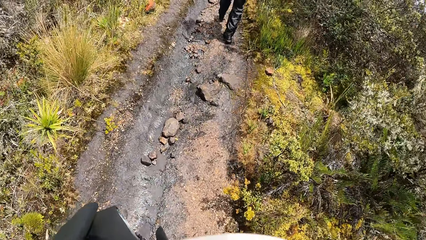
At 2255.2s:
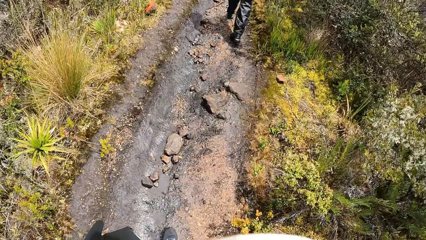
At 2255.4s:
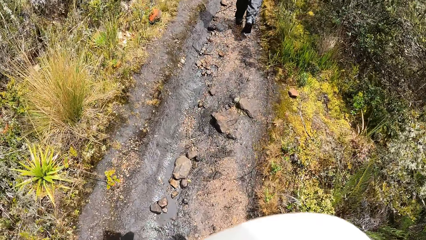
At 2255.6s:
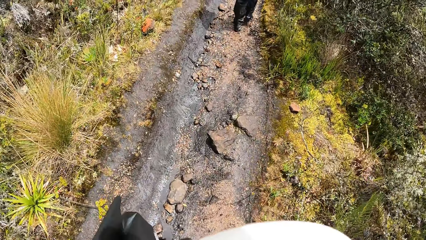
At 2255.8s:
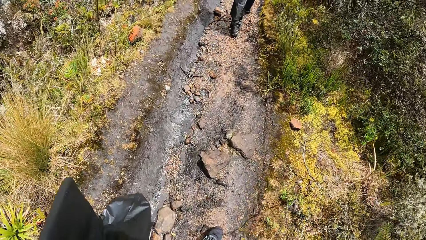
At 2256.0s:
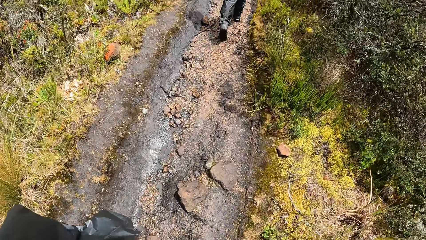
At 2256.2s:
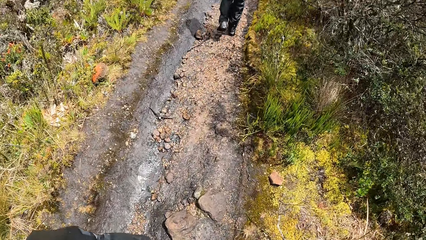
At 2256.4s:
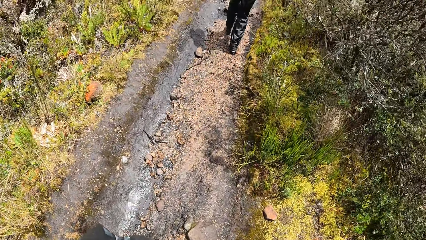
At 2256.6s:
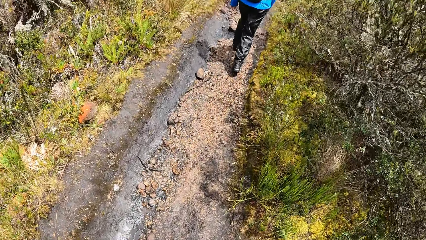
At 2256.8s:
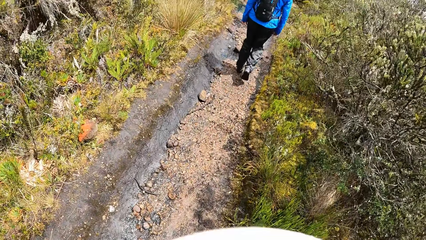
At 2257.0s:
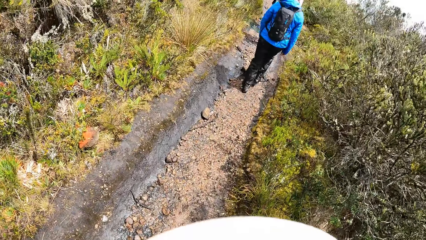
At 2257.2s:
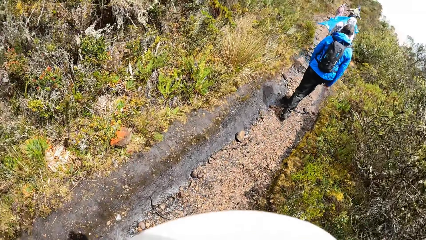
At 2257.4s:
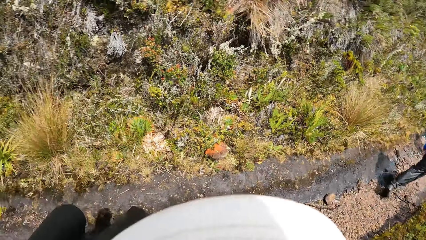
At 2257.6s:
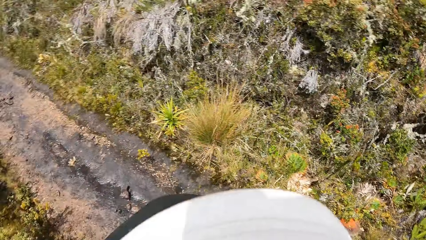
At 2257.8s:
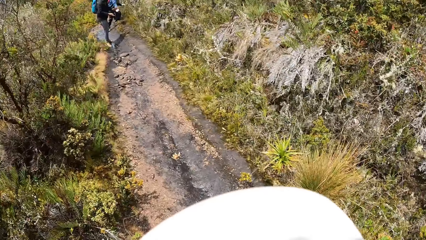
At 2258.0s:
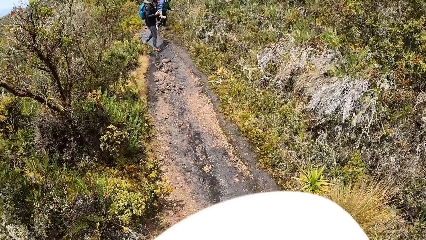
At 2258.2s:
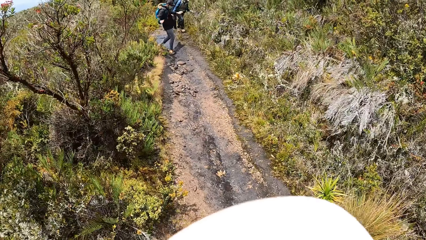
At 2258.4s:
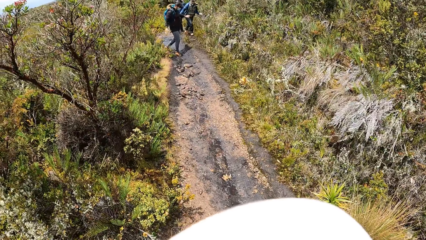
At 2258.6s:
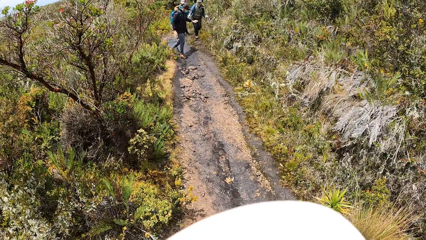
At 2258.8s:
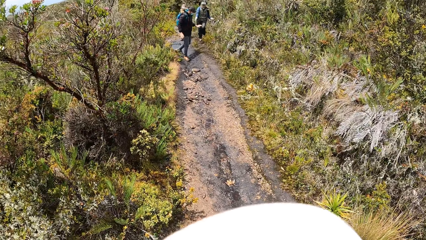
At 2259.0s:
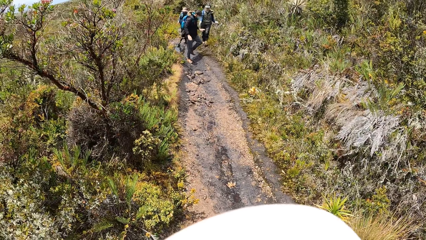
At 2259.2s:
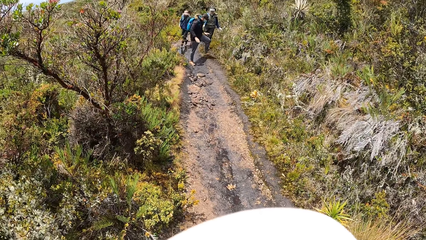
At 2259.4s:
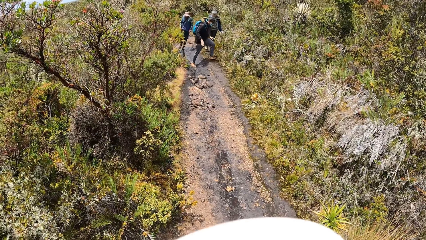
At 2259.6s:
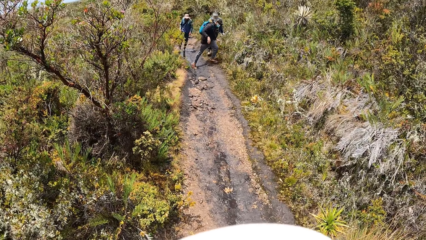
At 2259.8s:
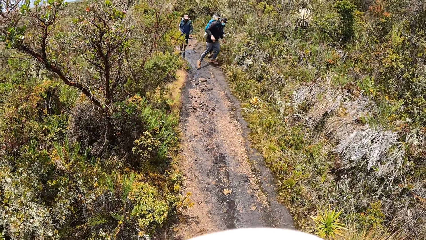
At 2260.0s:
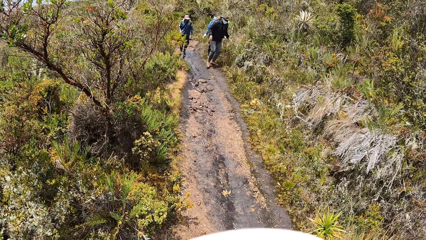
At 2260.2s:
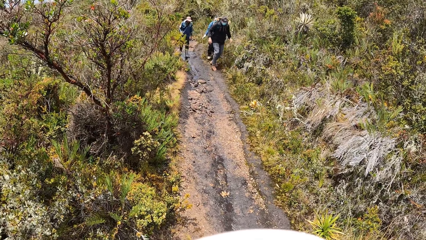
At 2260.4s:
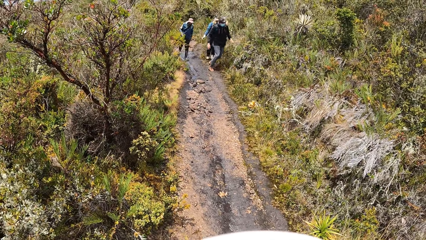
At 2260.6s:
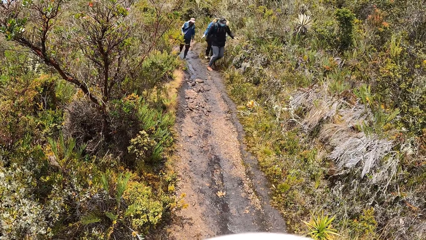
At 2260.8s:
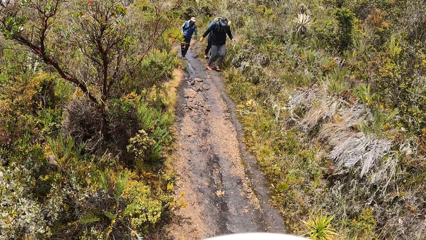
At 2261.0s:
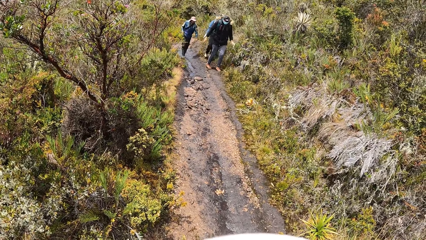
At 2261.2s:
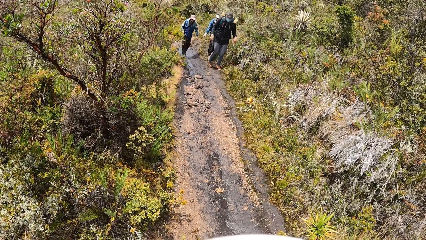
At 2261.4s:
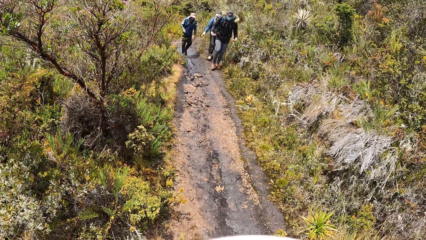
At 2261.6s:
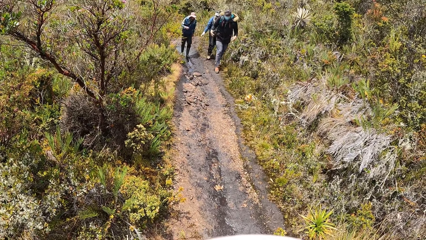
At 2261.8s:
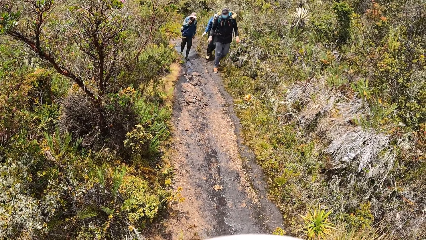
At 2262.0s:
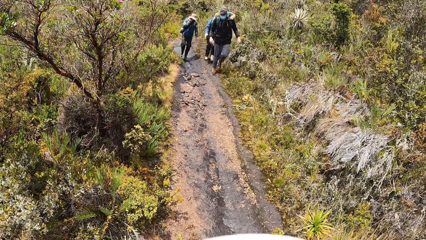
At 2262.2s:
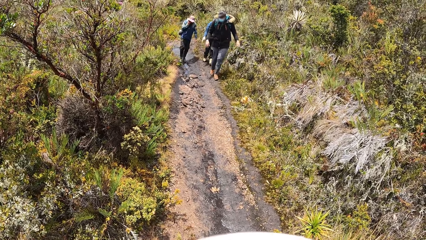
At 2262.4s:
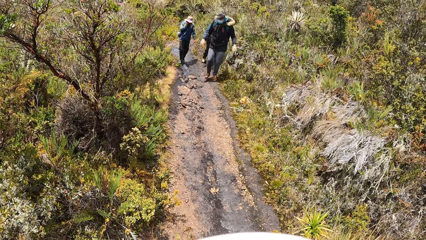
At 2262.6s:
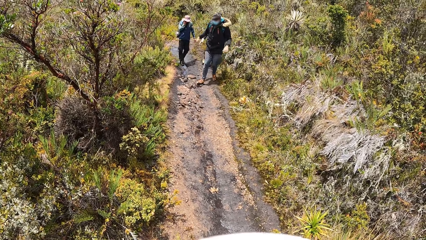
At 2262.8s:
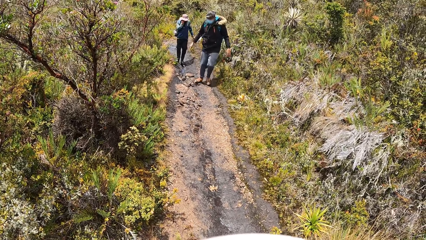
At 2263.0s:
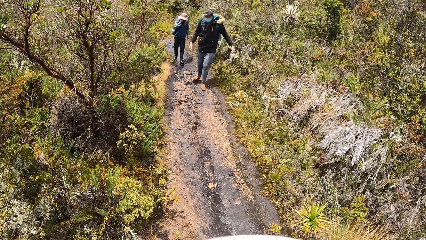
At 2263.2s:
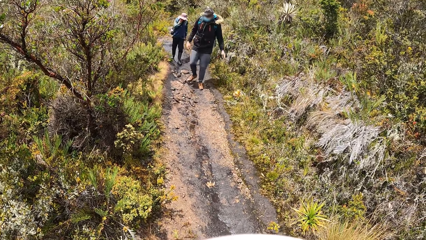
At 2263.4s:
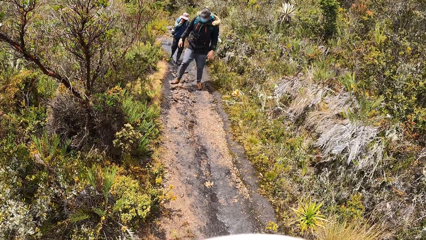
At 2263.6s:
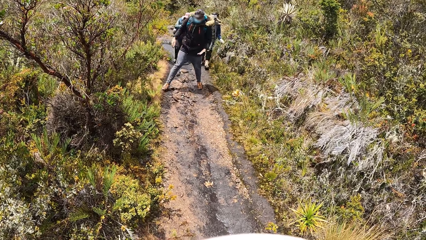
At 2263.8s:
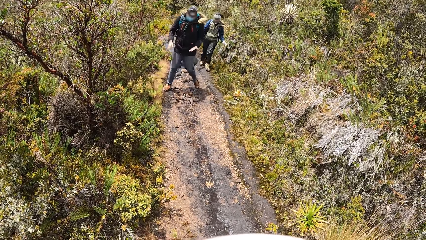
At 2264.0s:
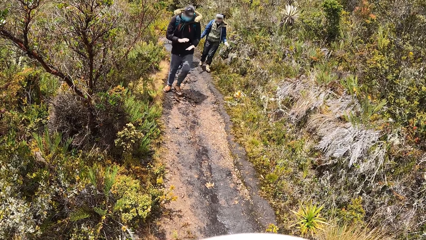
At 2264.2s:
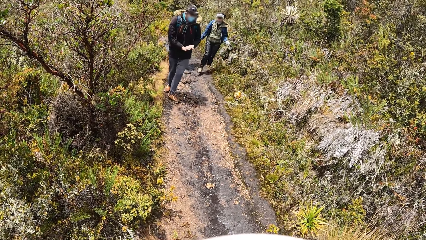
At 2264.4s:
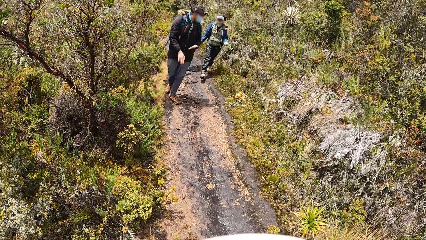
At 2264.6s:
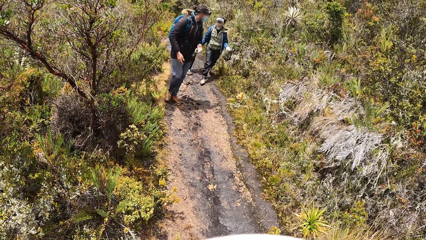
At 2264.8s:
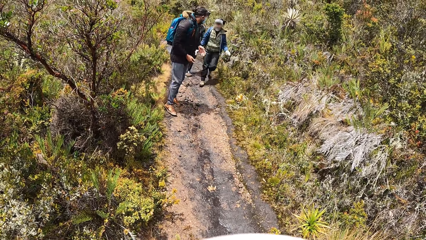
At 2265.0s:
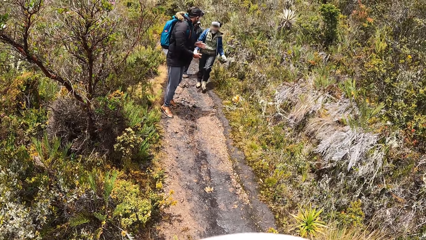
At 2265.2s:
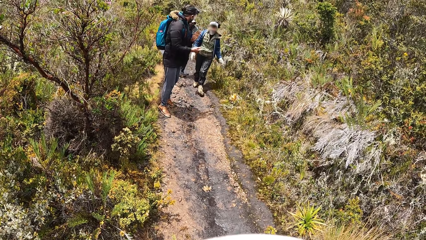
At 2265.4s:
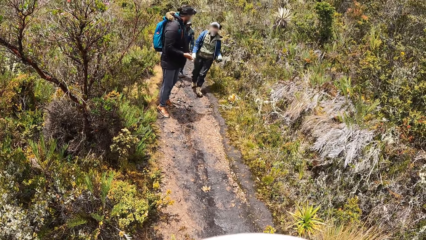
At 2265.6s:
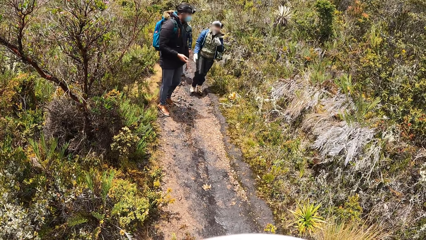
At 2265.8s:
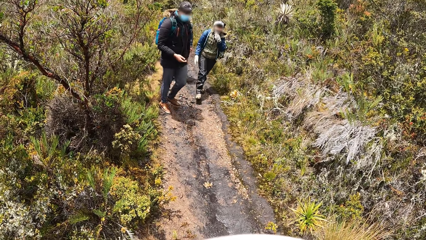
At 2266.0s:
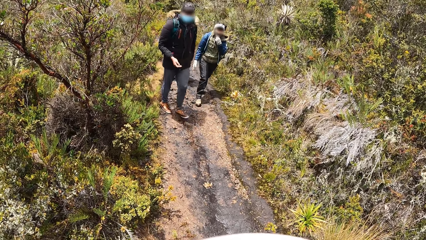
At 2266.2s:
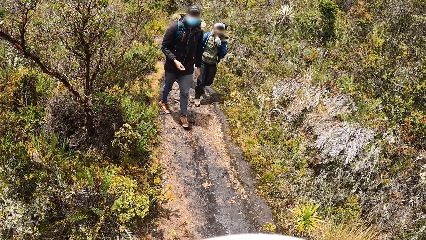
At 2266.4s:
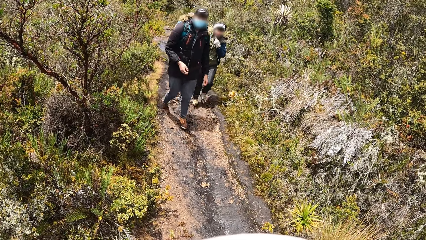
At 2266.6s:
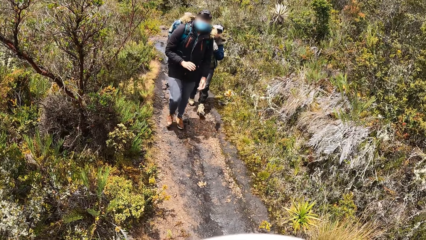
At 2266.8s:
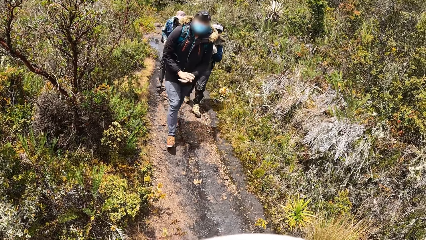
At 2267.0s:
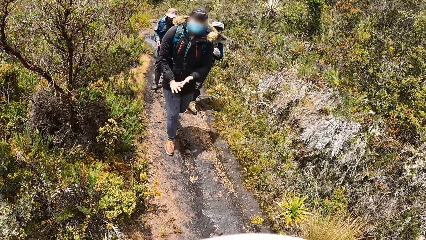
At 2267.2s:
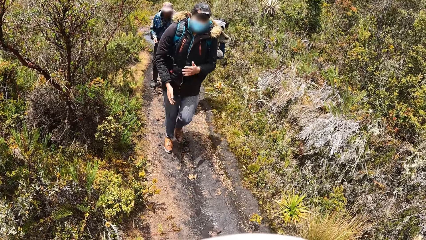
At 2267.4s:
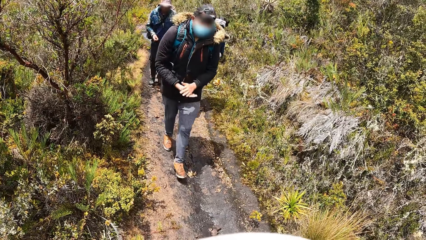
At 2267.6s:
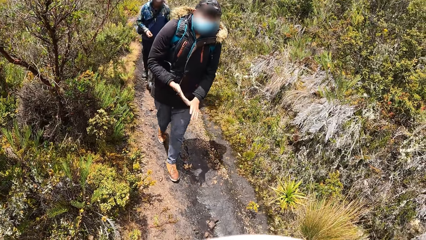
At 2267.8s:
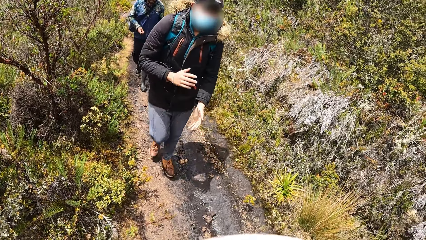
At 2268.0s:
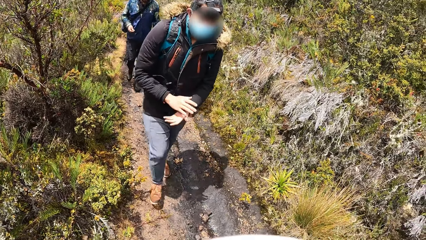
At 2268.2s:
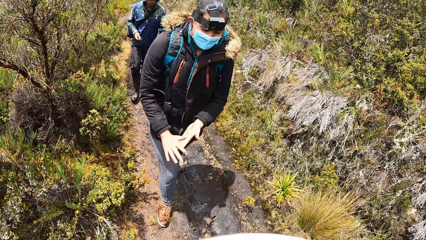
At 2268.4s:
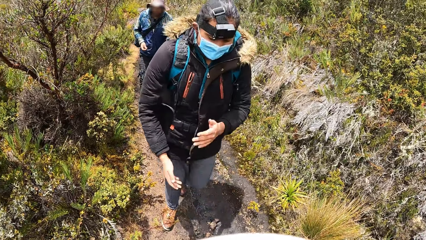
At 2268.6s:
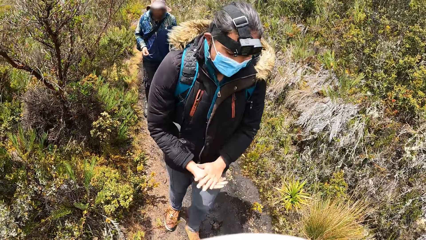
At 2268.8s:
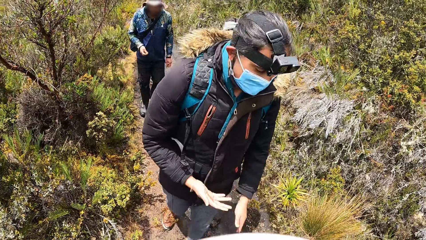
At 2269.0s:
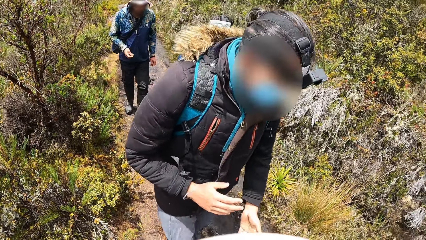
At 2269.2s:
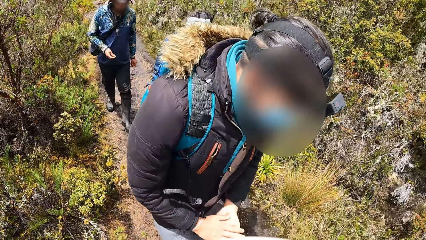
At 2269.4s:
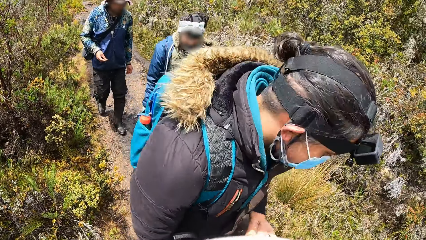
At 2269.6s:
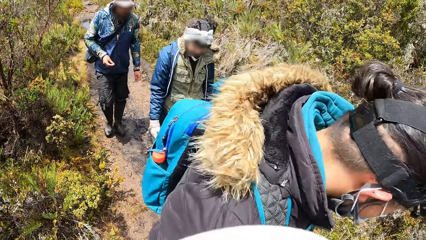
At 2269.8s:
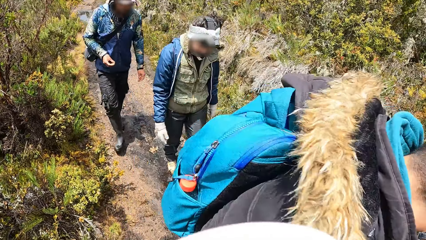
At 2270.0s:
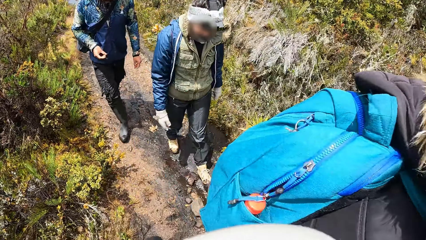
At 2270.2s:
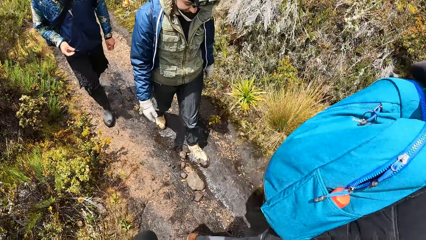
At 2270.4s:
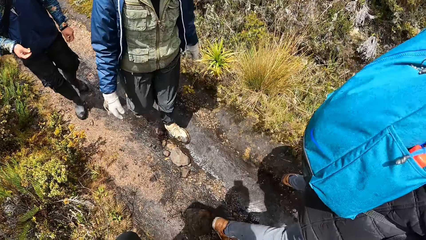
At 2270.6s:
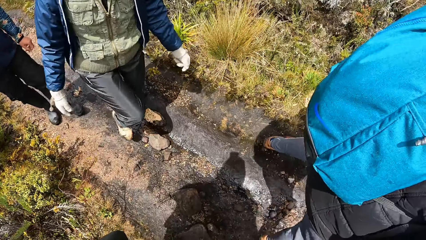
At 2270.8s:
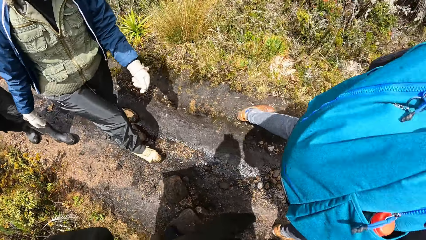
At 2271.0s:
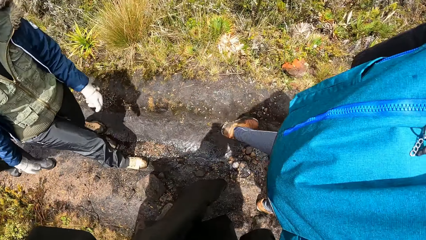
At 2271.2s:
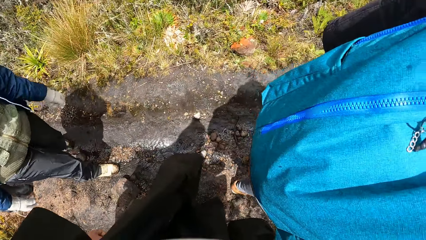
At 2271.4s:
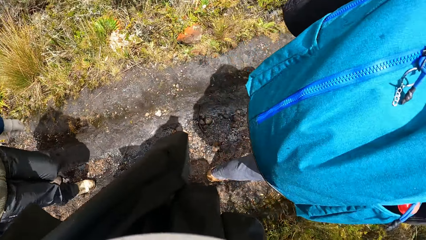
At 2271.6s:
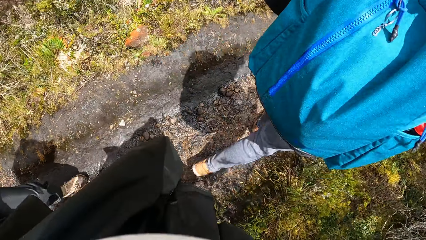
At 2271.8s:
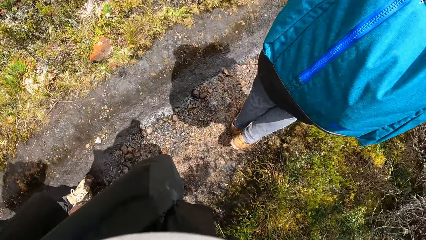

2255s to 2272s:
The camera wearer looks around. The man wipes both hands together. The man interacts with the woman.
